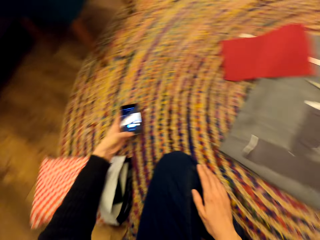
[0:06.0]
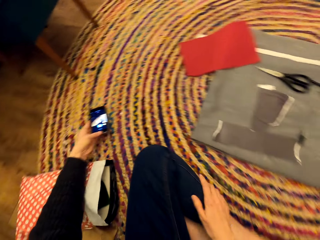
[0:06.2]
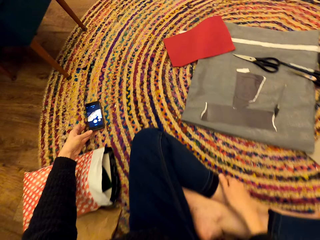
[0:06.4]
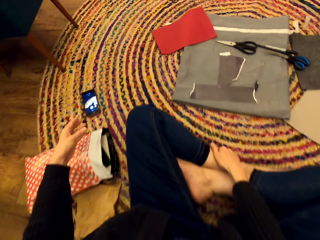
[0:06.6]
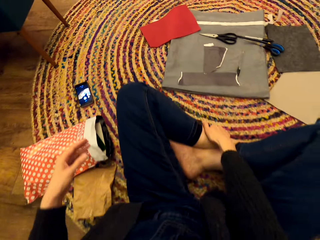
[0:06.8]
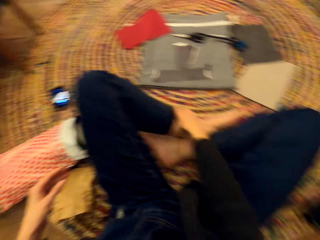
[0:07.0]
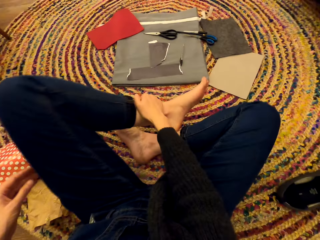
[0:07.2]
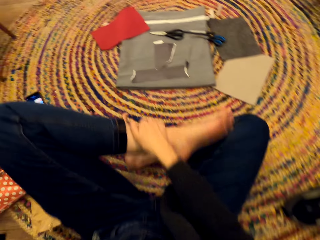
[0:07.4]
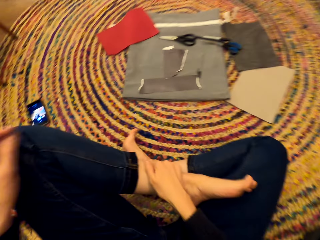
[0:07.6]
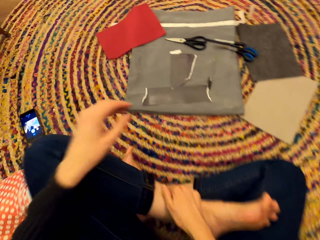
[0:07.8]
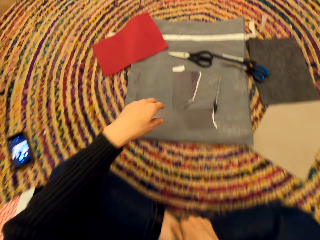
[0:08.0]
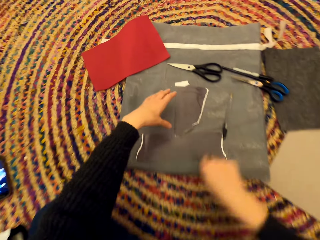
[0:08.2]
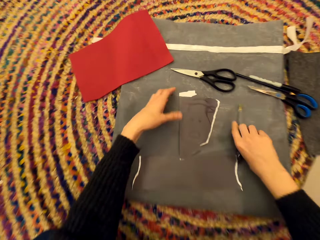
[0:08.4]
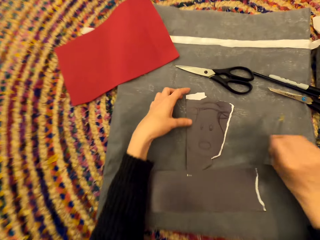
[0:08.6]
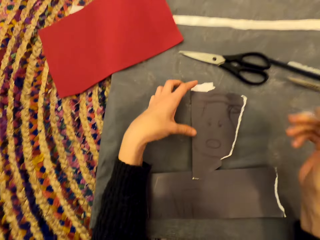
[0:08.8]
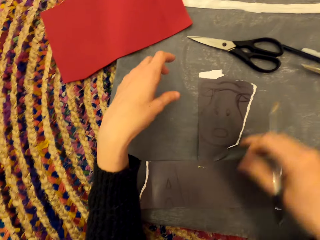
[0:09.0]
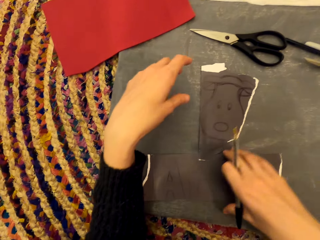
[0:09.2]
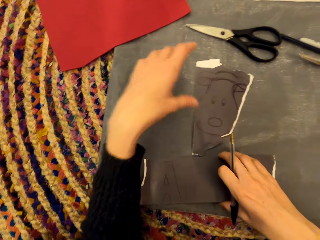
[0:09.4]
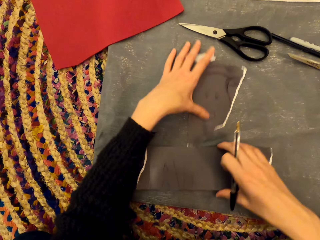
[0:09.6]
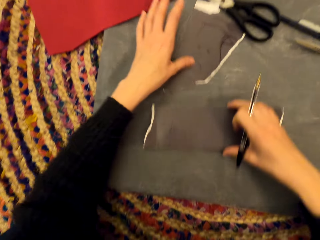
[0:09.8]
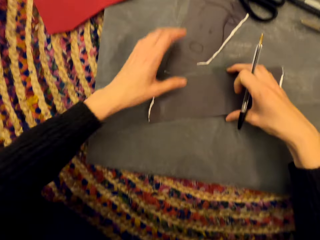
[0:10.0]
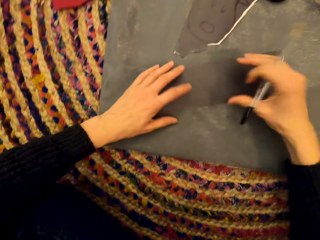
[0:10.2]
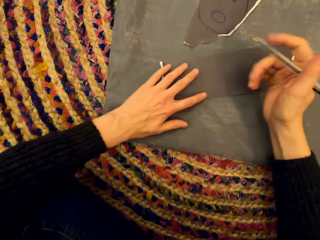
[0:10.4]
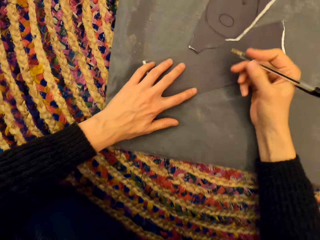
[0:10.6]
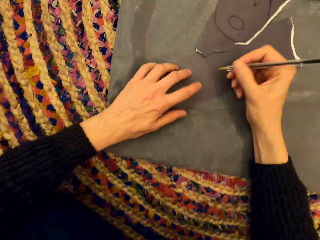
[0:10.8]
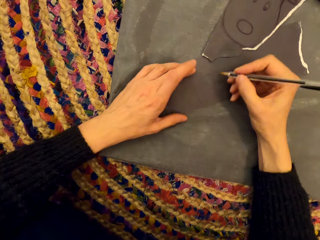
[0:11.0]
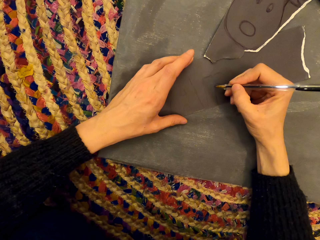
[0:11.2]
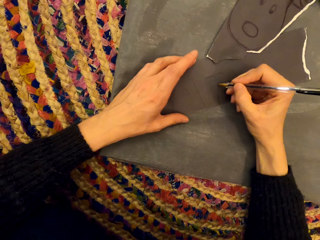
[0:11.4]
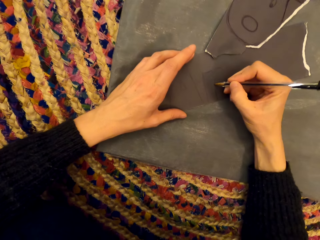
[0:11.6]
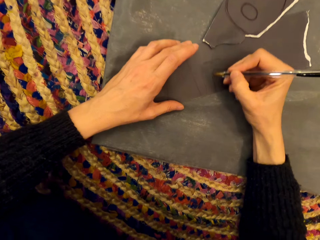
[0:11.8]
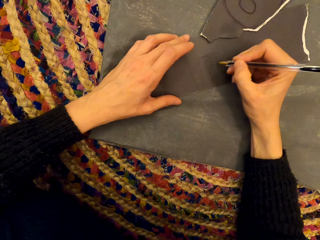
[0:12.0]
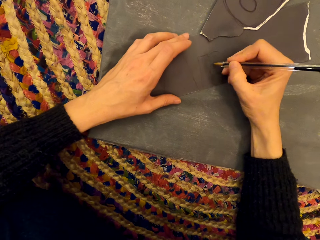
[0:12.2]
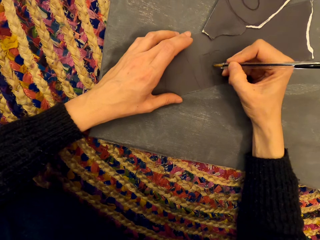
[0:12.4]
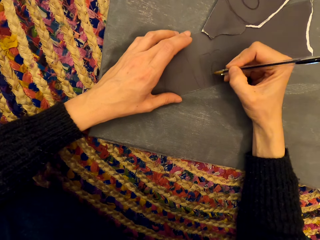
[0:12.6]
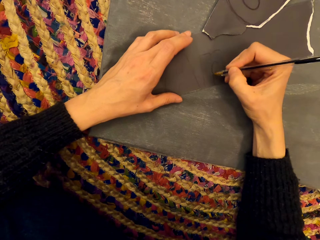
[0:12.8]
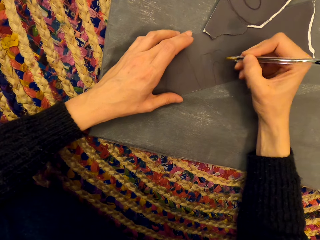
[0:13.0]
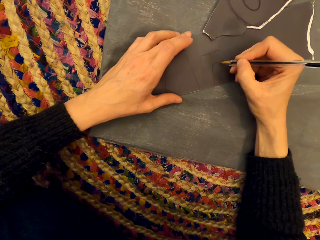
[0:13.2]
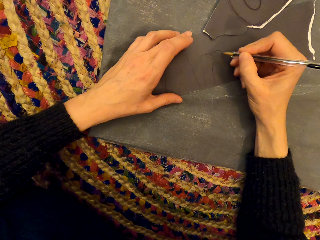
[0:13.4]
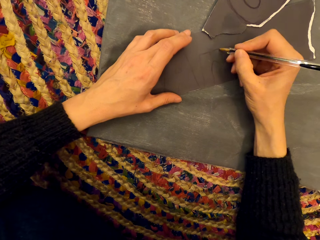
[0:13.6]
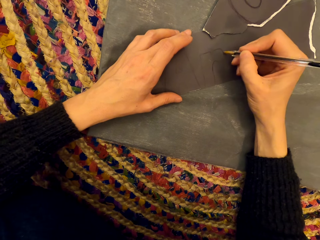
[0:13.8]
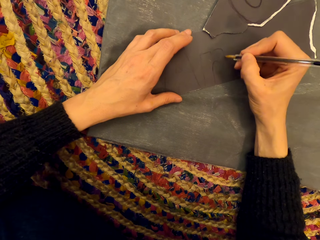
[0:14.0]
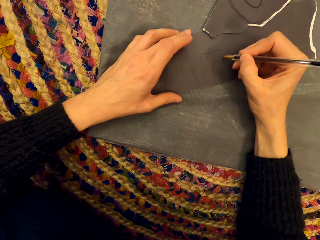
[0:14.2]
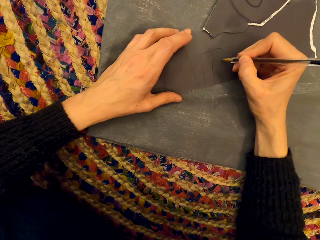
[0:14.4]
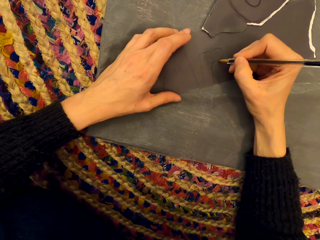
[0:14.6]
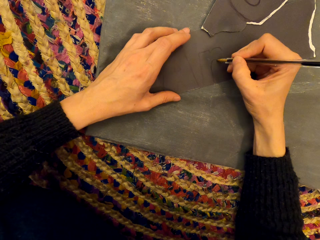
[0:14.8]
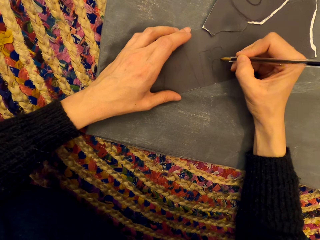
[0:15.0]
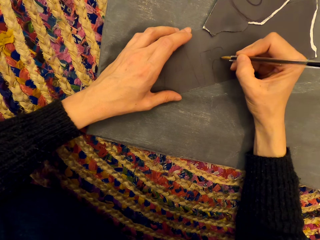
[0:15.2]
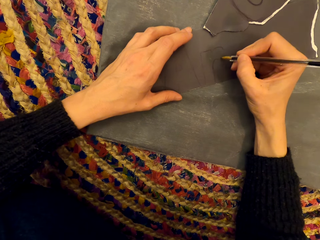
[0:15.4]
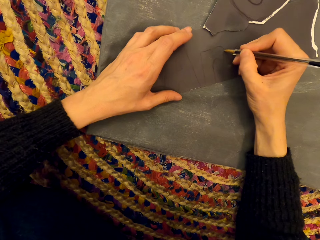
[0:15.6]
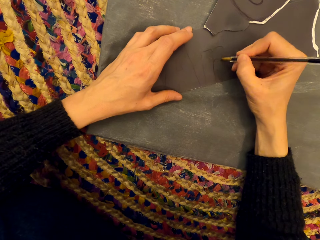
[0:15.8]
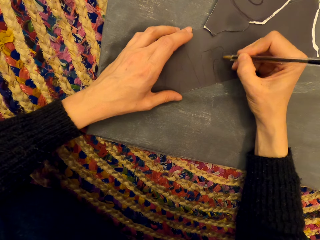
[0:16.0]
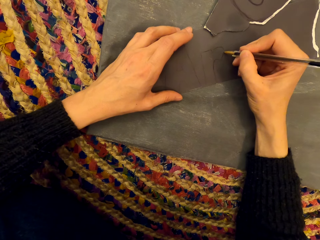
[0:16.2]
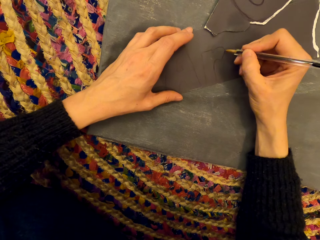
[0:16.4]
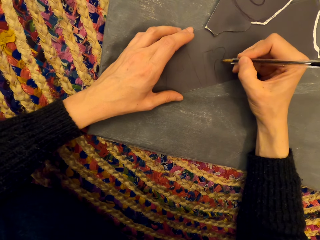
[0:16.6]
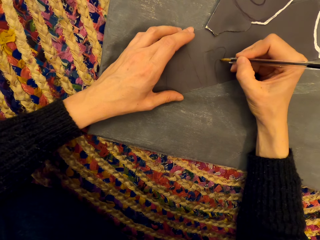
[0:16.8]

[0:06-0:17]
The camera wearer drops the mobile phone. They move the legs. They pick up the pen. They move the paper. They draw the picture on the paper.

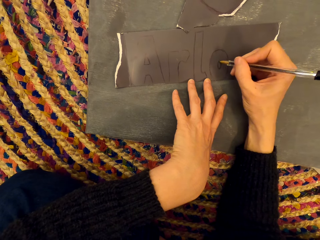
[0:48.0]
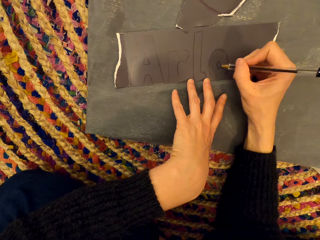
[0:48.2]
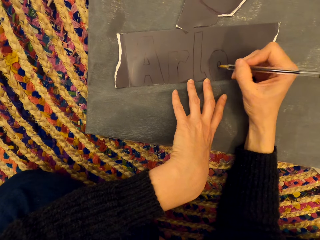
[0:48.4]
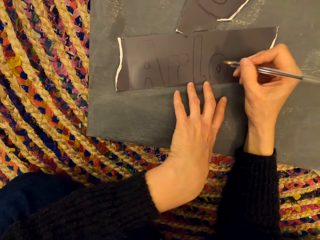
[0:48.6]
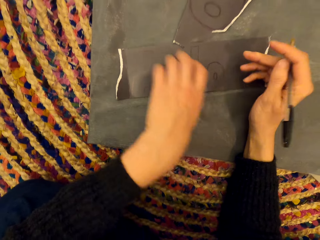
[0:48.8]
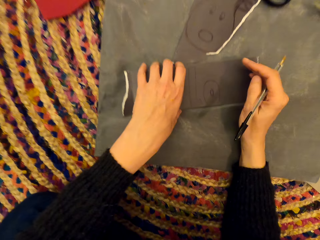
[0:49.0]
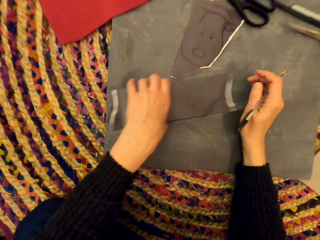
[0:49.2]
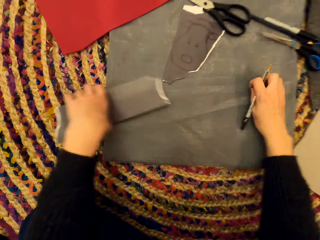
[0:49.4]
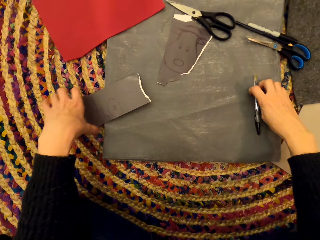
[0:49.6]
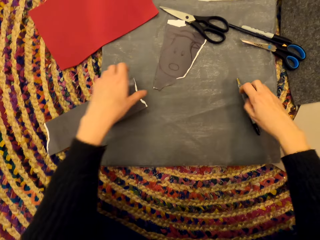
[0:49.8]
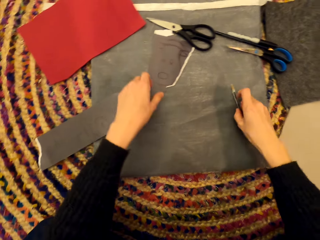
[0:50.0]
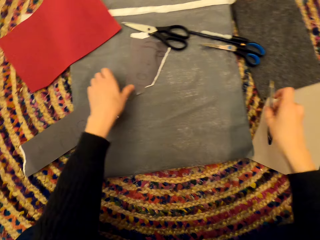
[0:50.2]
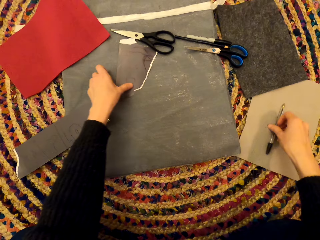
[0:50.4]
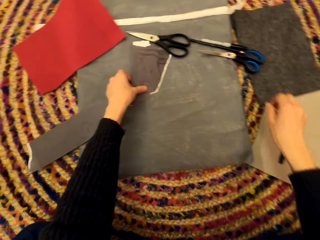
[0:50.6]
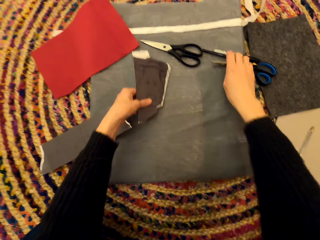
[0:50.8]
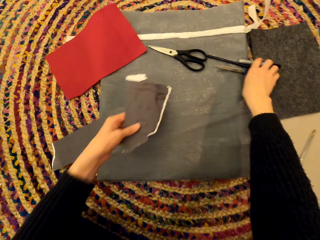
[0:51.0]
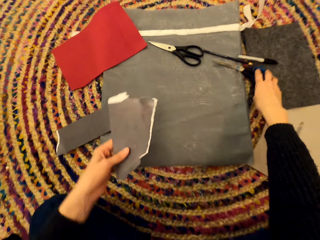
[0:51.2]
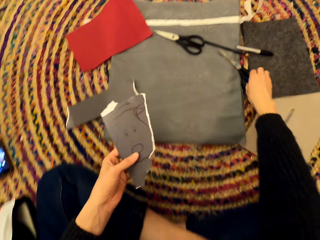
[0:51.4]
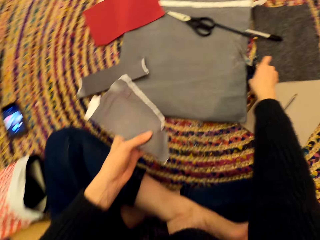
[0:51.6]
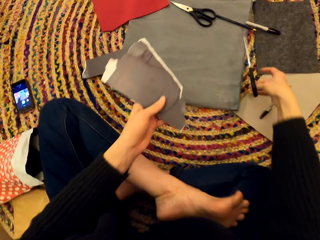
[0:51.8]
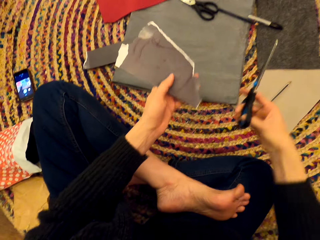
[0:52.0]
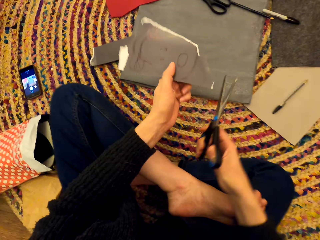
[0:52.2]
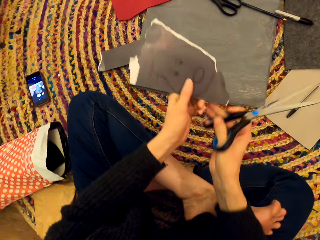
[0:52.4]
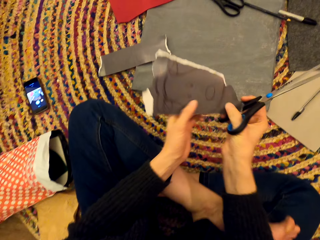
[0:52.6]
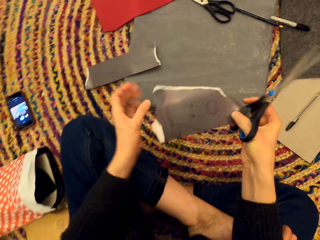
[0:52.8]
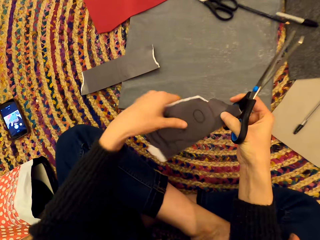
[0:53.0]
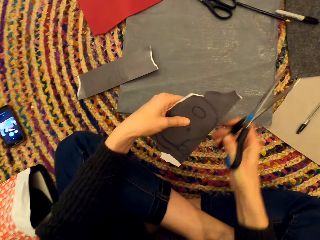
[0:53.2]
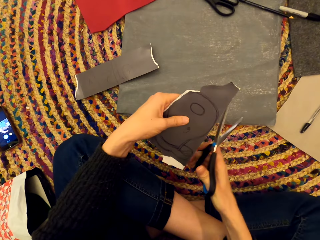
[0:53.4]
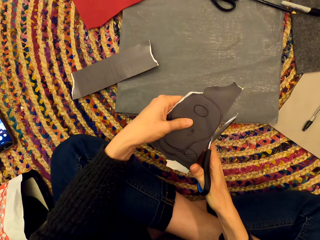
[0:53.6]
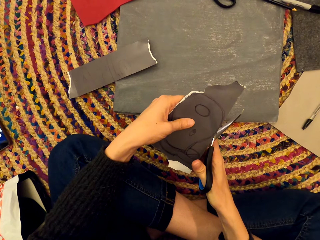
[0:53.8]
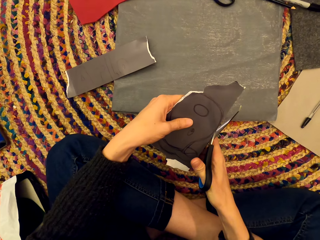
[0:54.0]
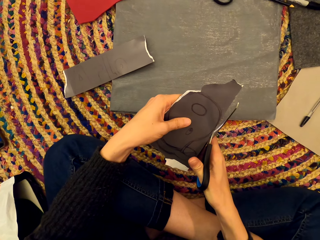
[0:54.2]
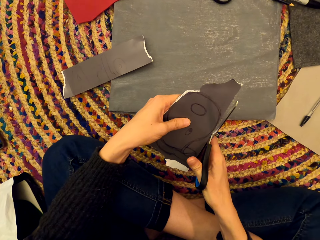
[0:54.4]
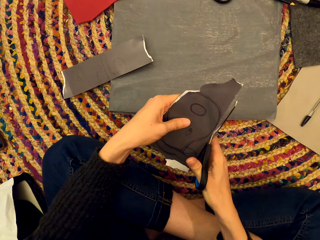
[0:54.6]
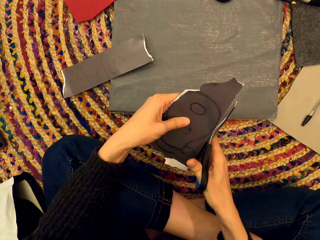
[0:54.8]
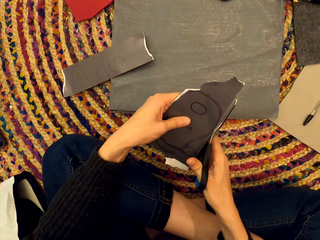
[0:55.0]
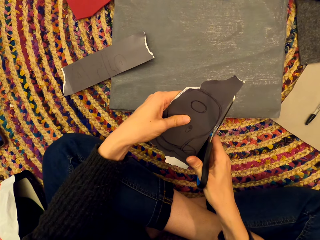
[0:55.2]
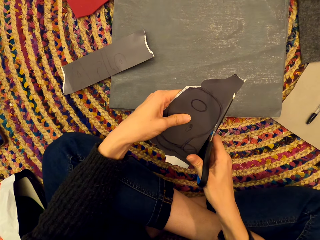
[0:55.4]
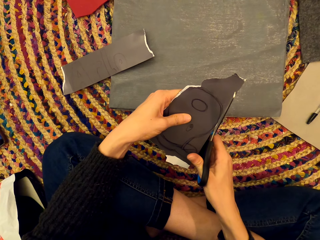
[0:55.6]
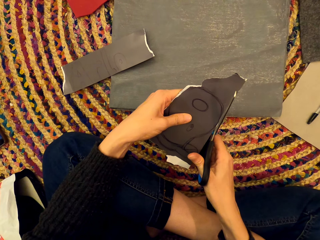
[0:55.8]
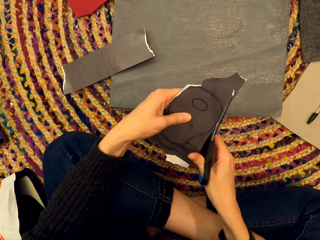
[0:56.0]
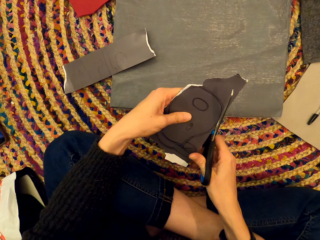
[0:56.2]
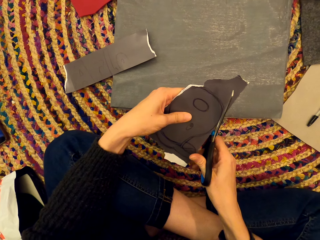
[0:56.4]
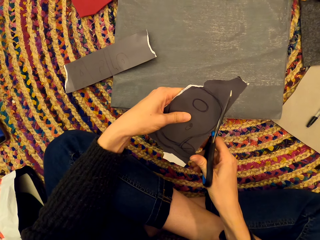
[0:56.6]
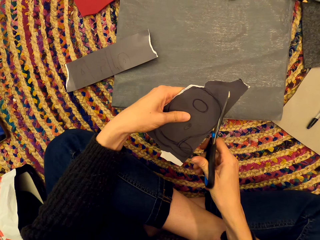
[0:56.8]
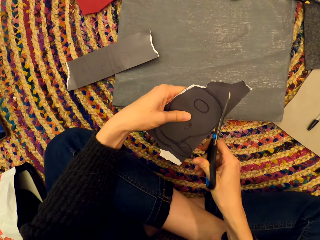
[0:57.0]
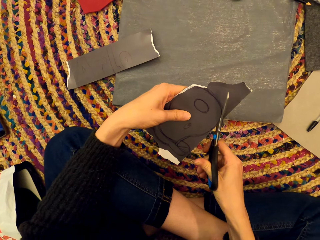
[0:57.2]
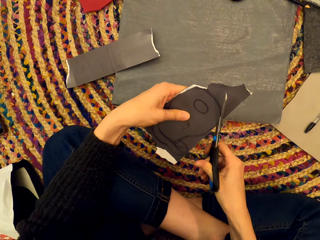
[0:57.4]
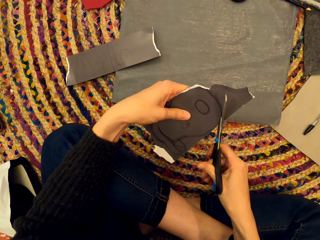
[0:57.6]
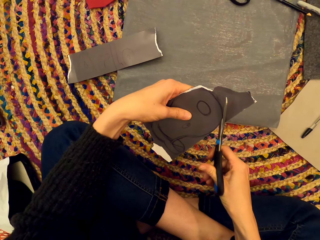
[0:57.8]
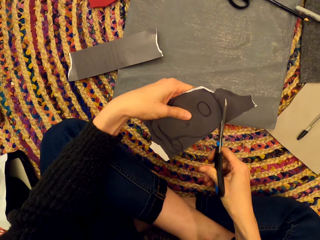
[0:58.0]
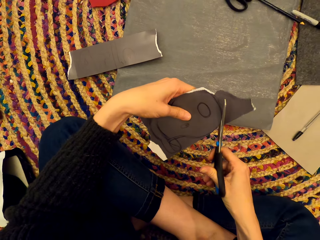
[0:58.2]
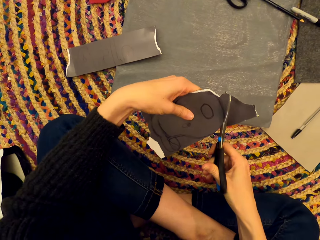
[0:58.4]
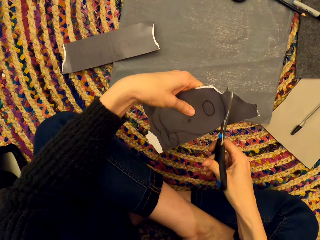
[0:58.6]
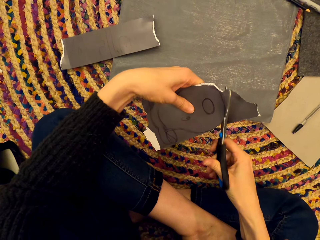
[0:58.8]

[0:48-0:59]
The camera wearer pushes the paper. They drop the pen. They pick up the paper. They pick up the scissors. They cut the paper into shape.
